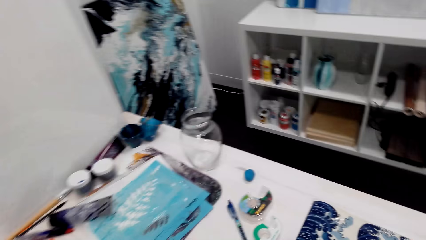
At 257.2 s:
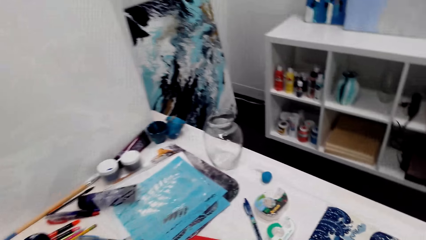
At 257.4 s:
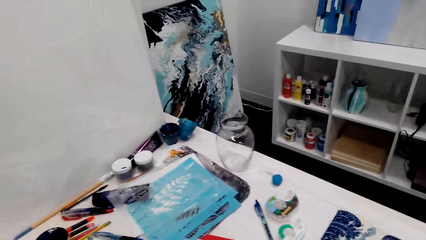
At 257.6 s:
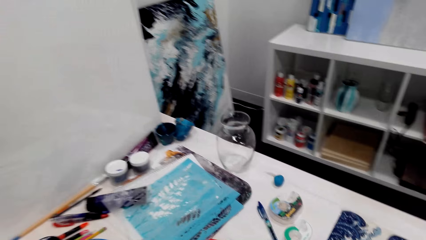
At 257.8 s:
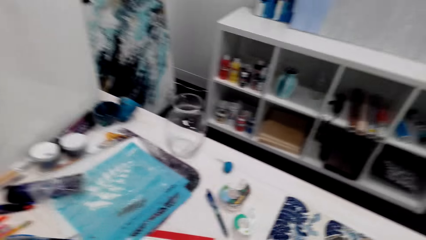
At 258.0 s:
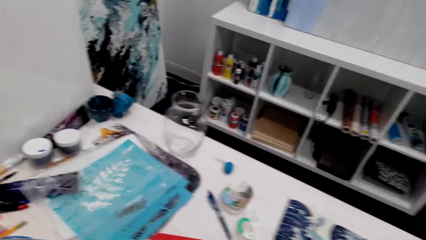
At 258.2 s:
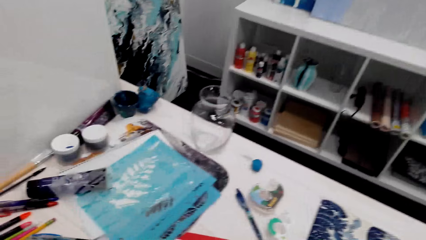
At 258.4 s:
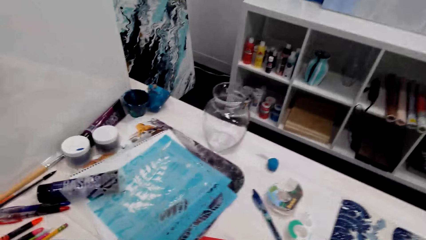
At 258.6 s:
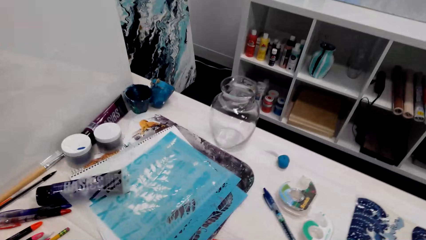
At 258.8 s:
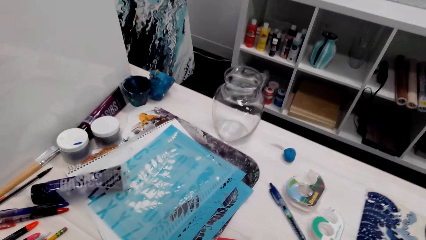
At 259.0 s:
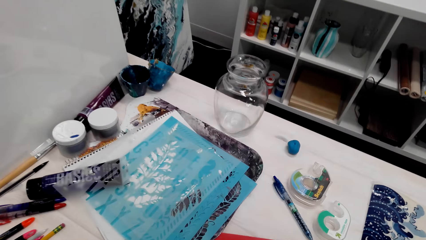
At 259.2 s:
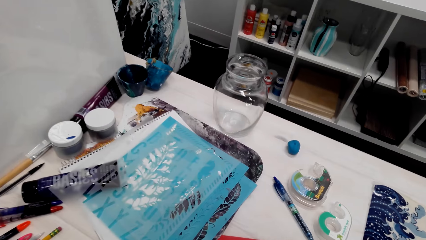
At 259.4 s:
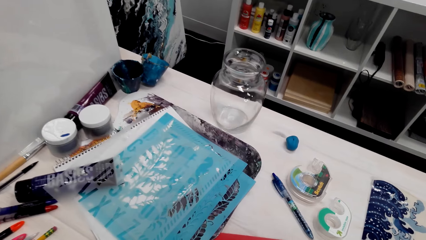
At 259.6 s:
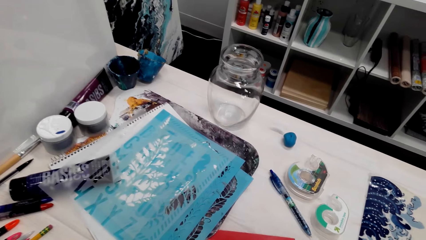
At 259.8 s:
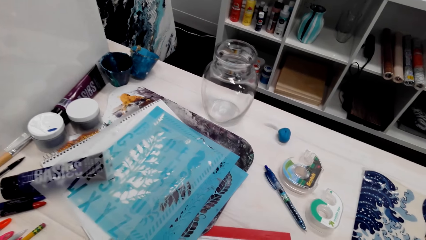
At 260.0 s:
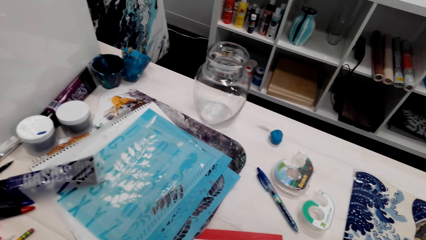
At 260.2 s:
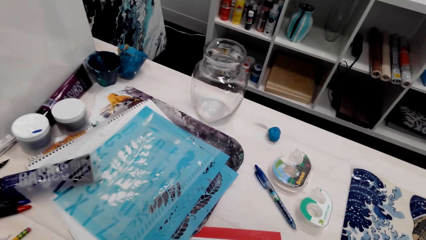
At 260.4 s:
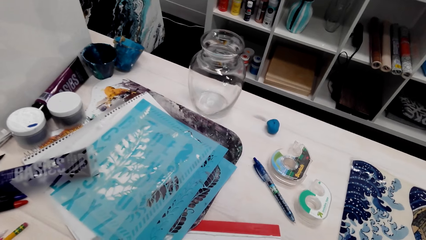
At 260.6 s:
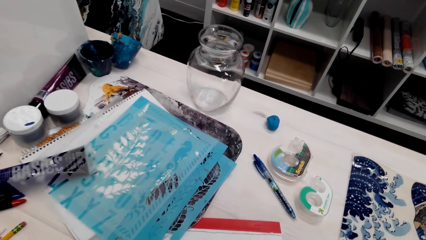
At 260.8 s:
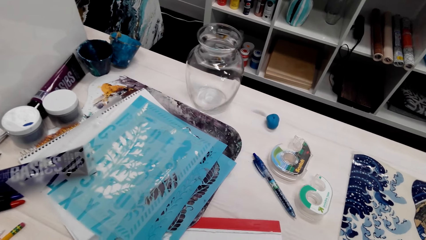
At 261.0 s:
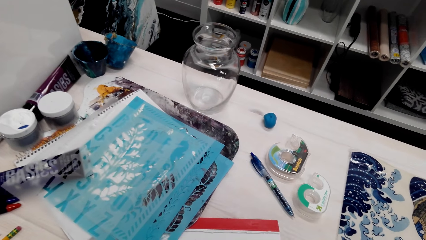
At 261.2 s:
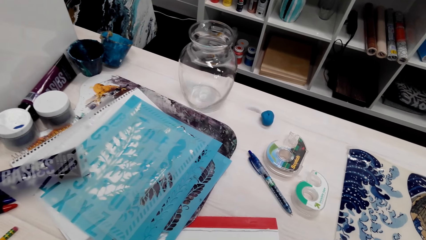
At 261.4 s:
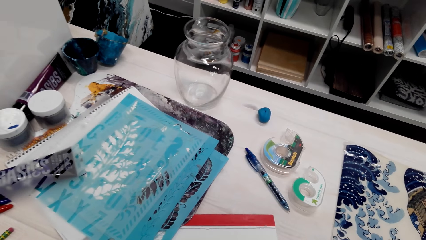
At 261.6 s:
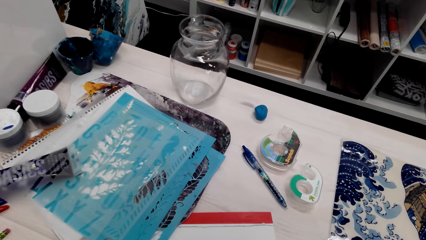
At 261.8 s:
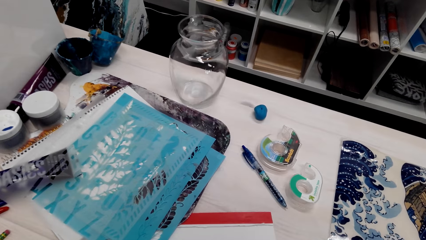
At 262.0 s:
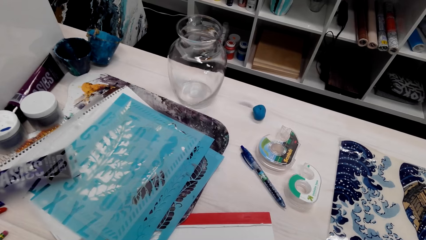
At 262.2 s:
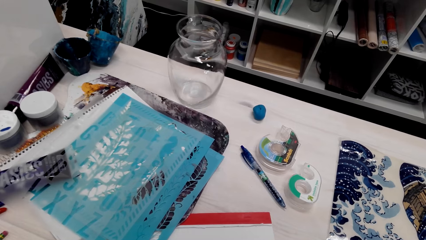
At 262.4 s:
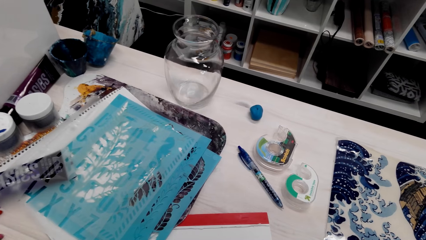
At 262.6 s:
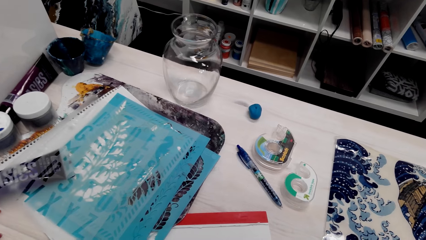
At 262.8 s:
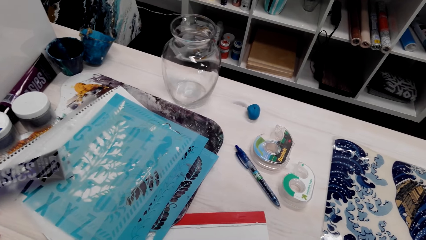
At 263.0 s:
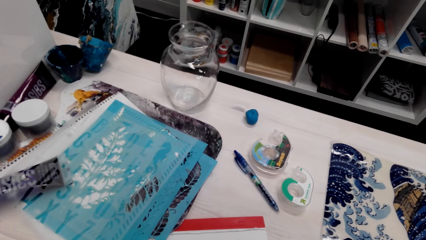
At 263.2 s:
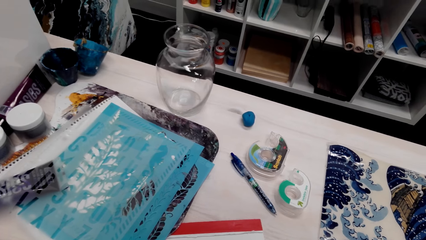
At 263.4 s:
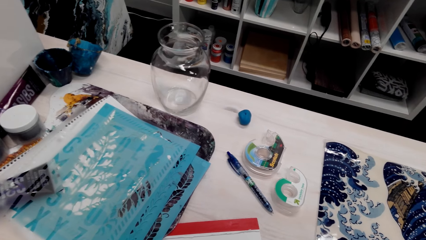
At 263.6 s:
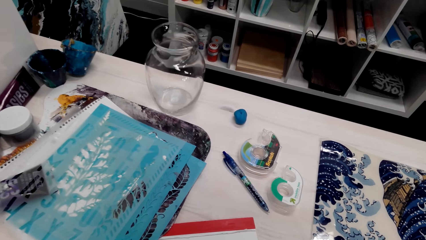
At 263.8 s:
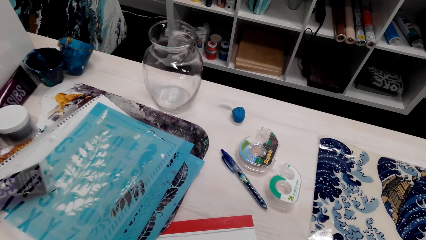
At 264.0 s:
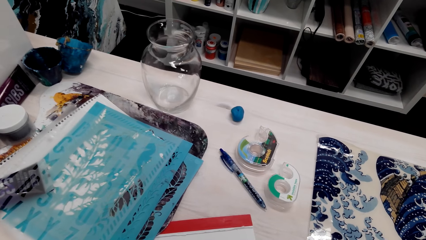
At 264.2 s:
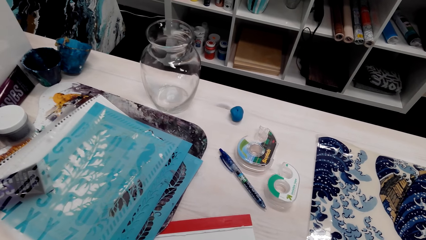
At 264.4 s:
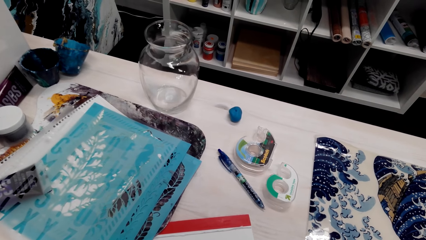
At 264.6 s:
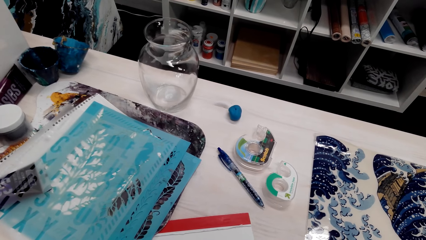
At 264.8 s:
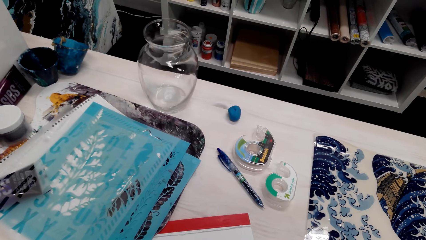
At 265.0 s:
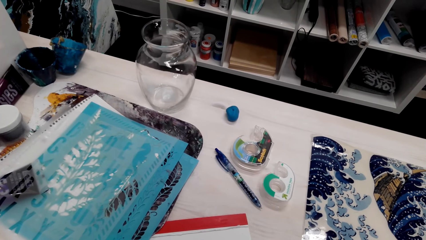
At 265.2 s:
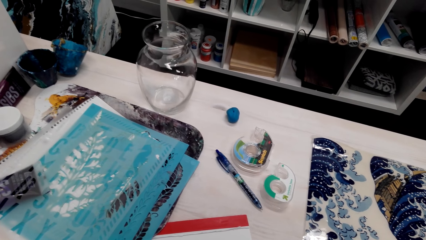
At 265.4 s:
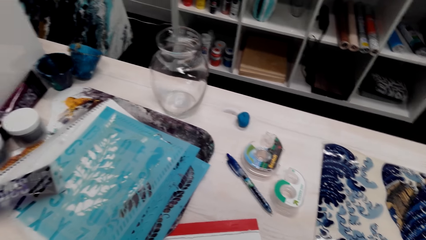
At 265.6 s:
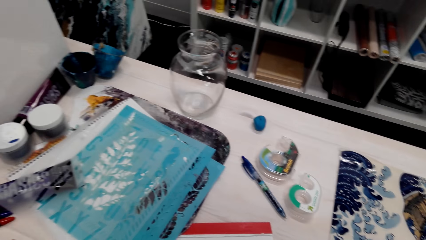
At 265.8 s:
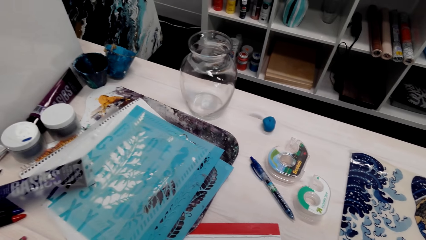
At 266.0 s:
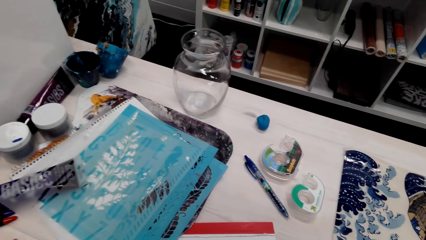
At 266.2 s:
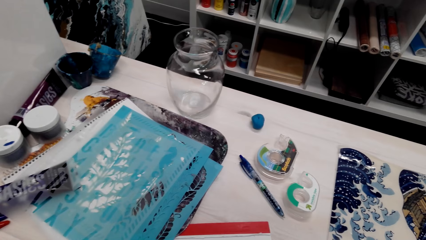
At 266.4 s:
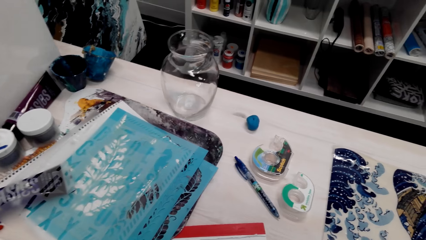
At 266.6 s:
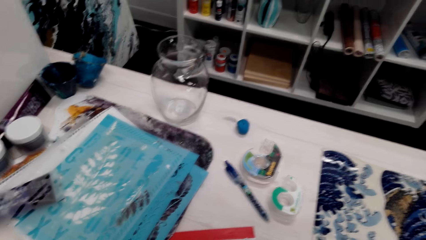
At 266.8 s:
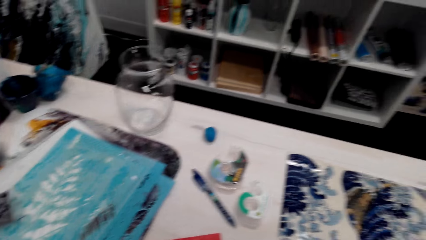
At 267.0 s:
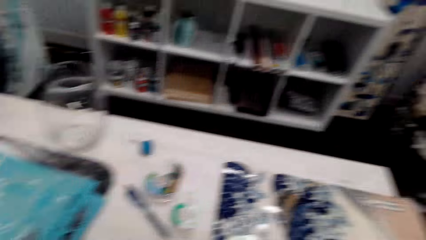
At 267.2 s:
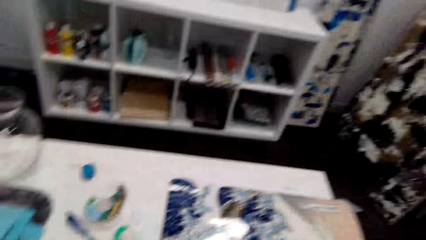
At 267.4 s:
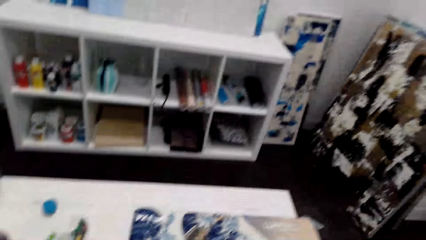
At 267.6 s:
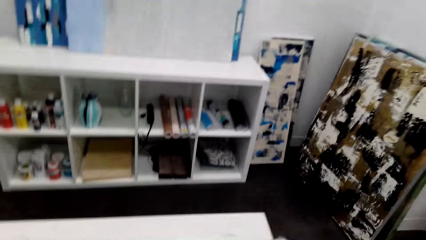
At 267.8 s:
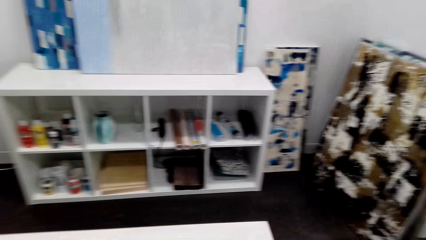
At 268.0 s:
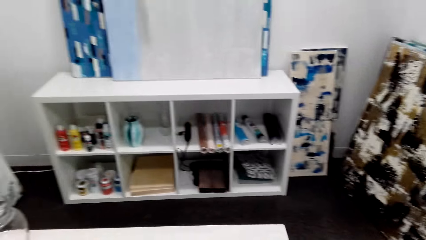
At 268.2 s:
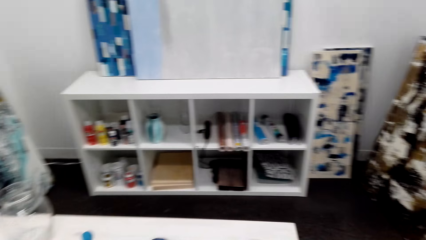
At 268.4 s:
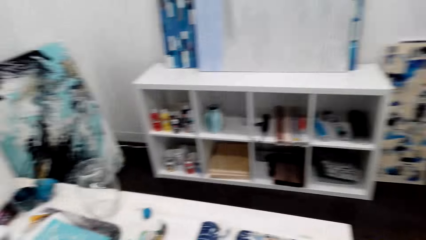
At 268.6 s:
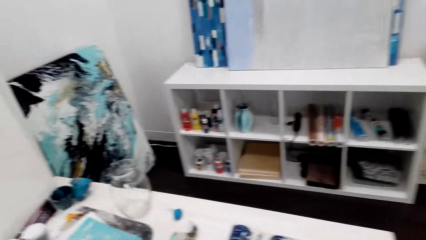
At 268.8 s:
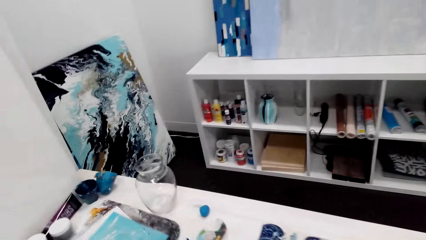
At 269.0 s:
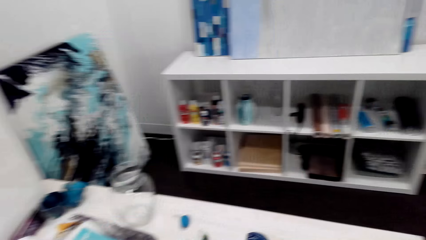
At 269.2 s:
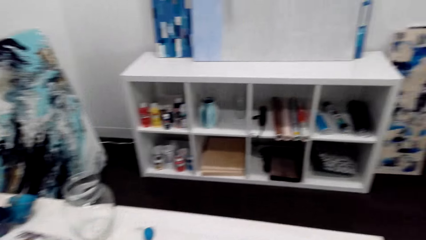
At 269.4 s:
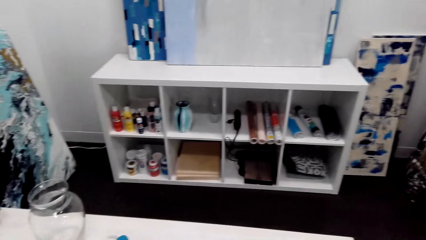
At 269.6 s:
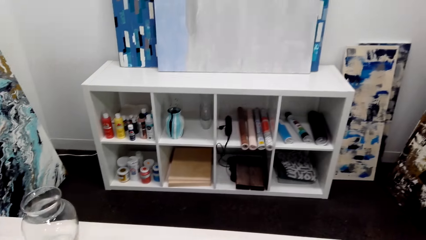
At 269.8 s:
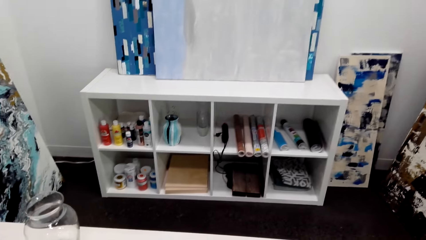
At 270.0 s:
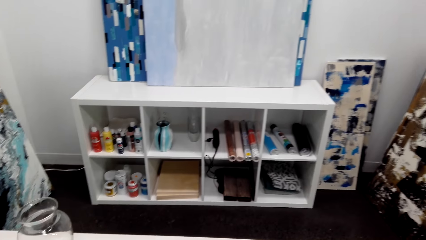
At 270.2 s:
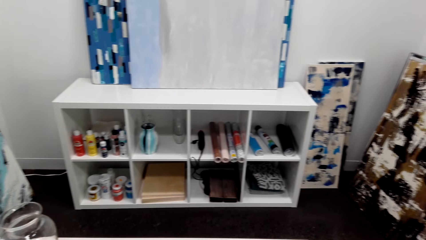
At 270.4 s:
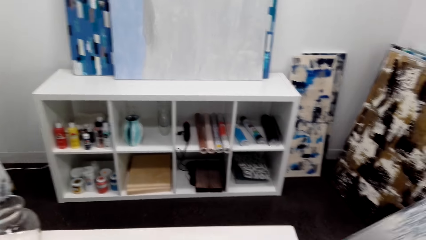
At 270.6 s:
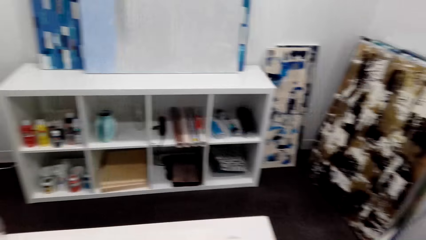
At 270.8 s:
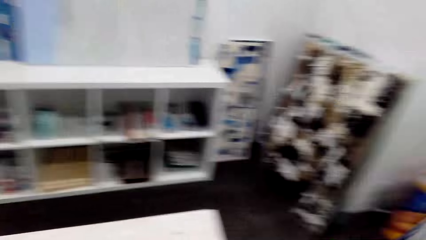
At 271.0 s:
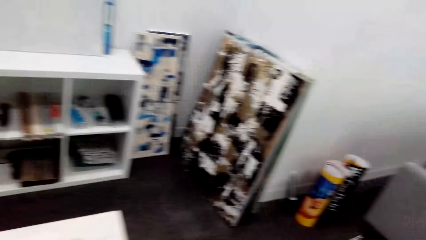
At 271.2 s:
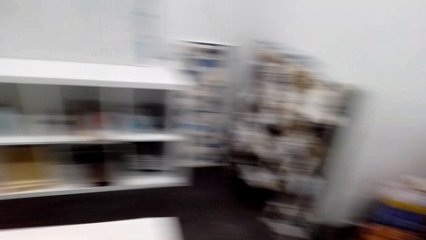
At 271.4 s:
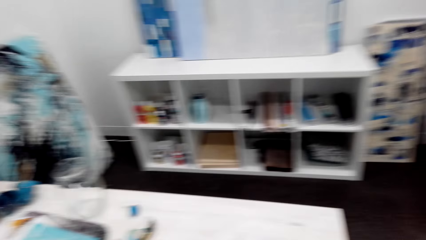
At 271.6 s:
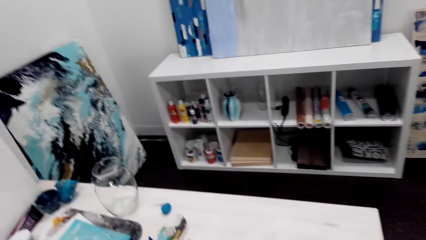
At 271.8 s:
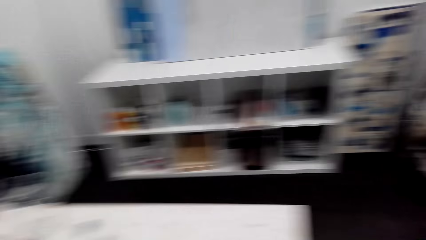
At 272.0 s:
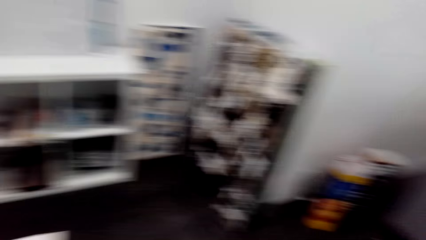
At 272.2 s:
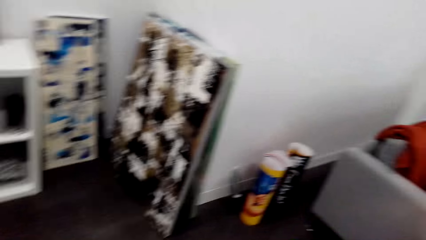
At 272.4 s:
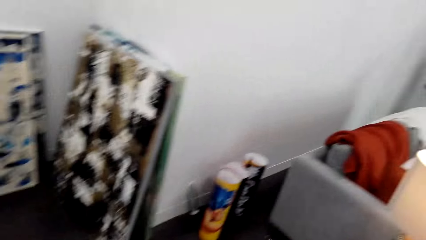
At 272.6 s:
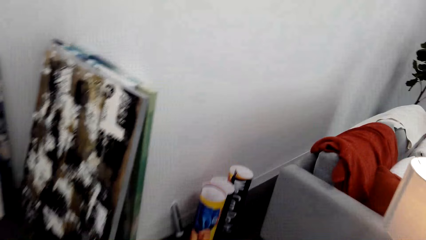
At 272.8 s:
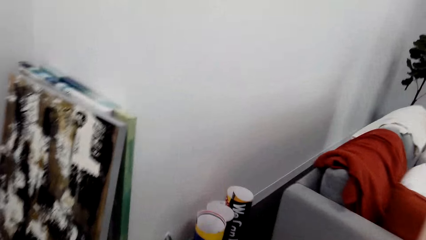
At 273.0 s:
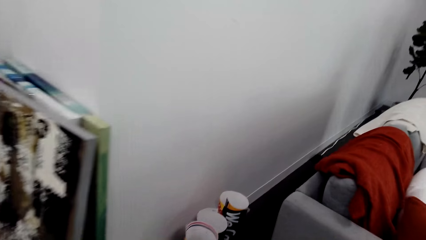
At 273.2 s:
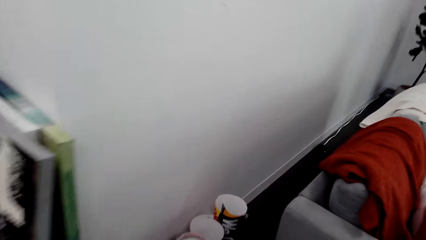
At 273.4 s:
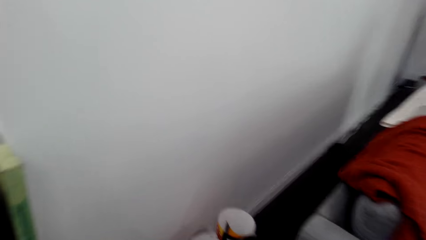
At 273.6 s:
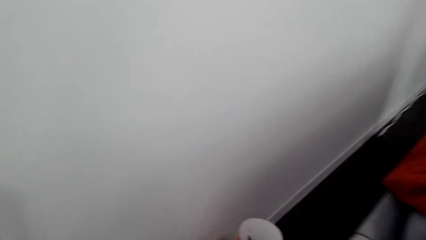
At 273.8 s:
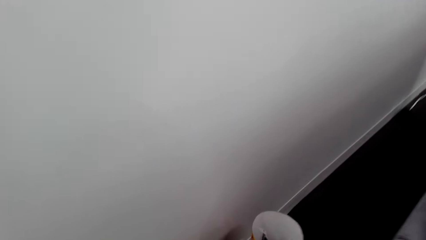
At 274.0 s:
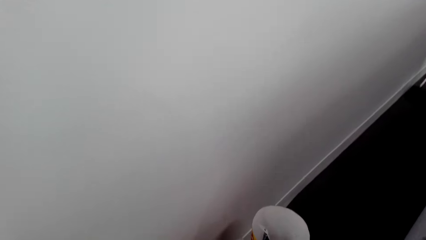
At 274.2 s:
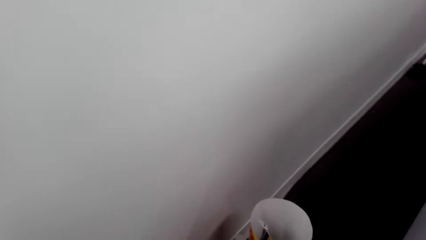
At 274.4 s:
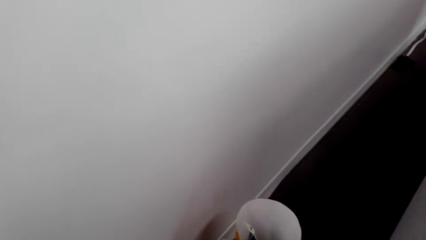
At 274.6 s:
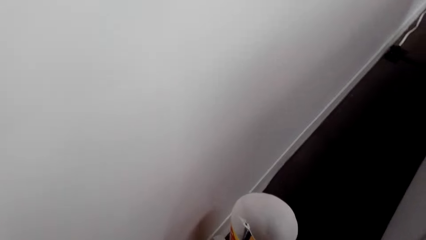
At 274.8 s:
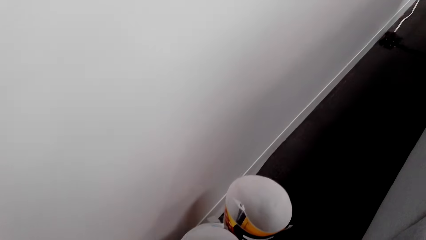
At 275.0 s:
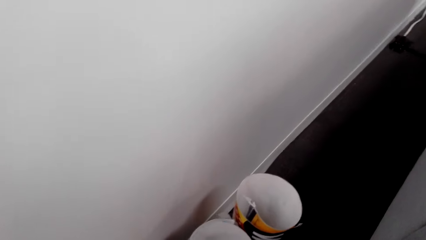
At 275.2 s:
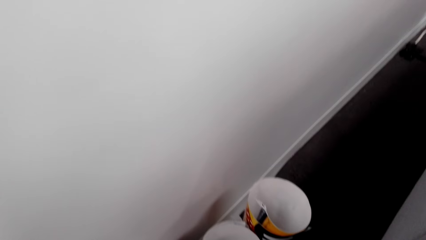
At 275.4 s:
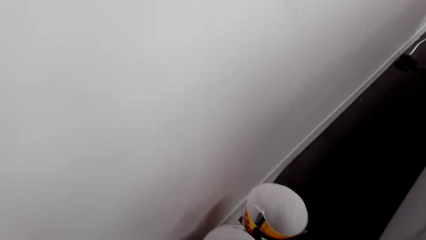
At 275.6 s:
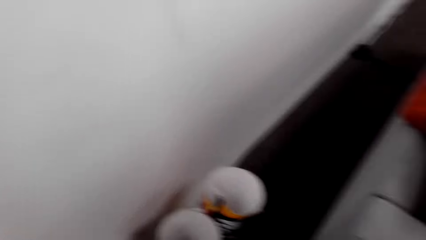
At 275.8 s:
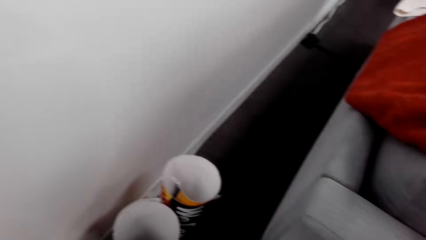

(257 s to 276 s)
The camera wearer takes the poster off the table. They walk in the room.
